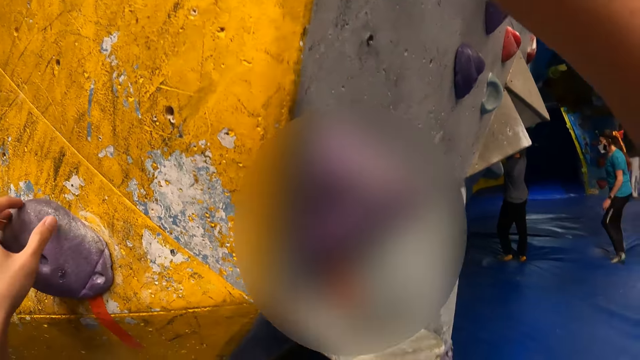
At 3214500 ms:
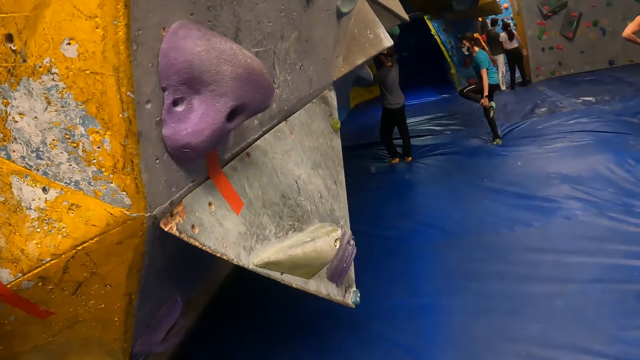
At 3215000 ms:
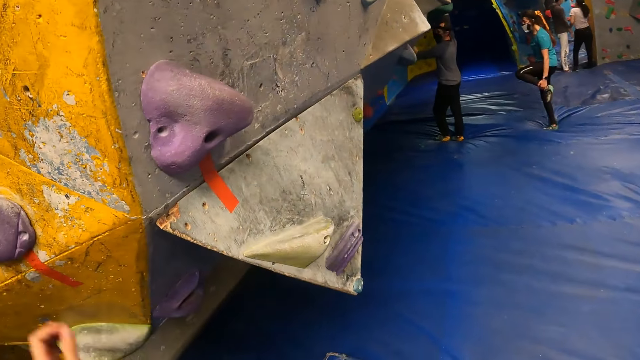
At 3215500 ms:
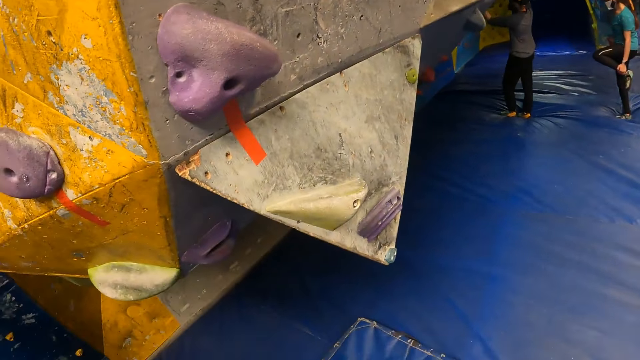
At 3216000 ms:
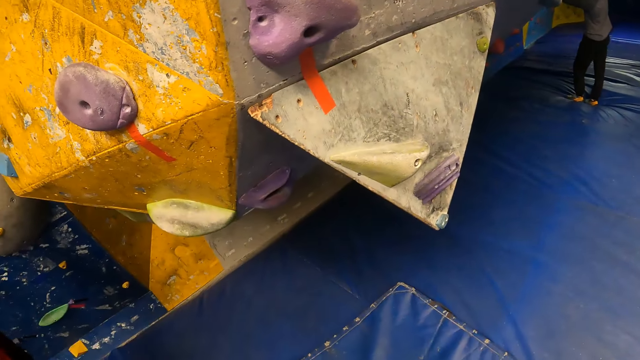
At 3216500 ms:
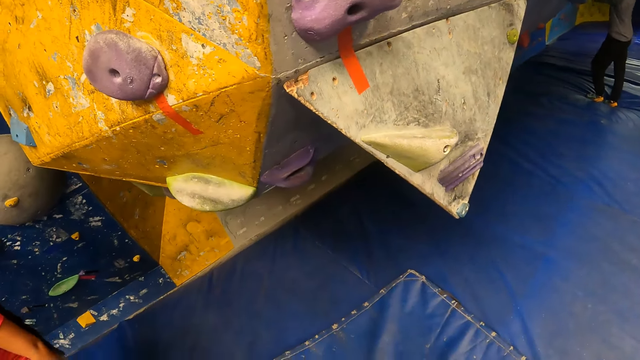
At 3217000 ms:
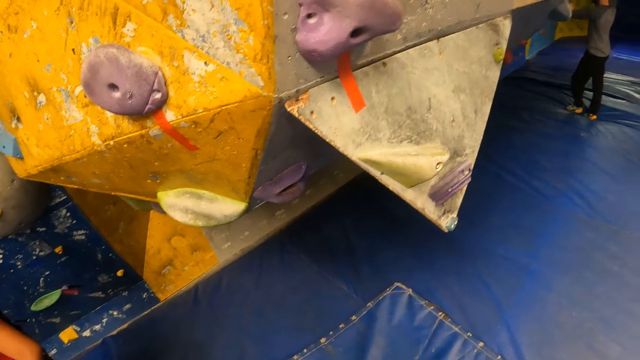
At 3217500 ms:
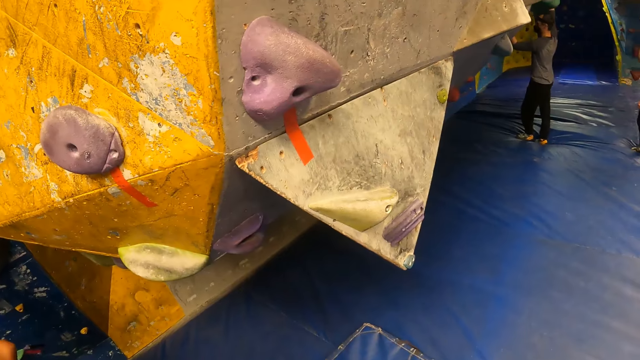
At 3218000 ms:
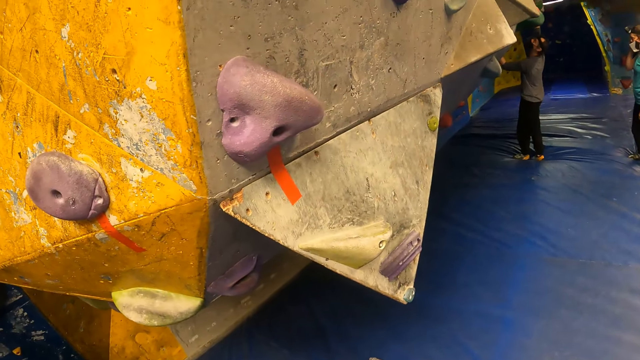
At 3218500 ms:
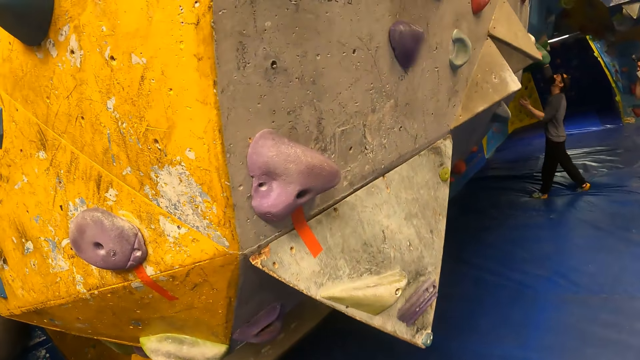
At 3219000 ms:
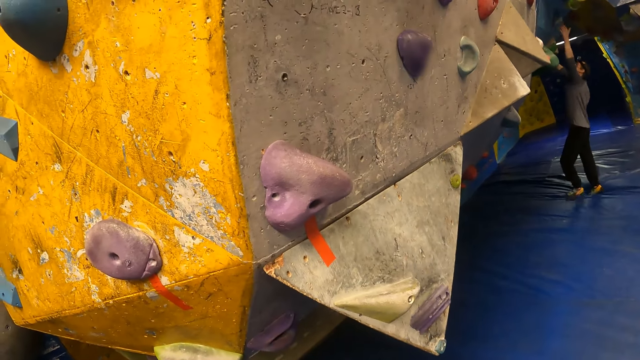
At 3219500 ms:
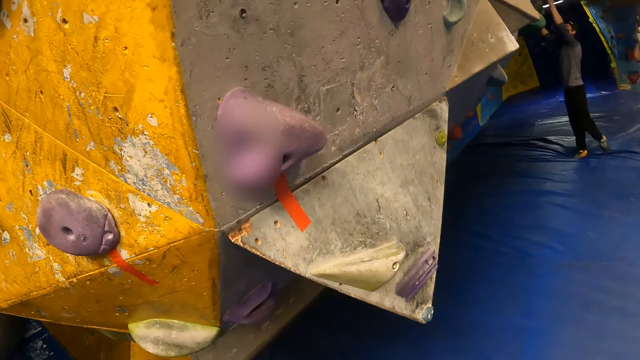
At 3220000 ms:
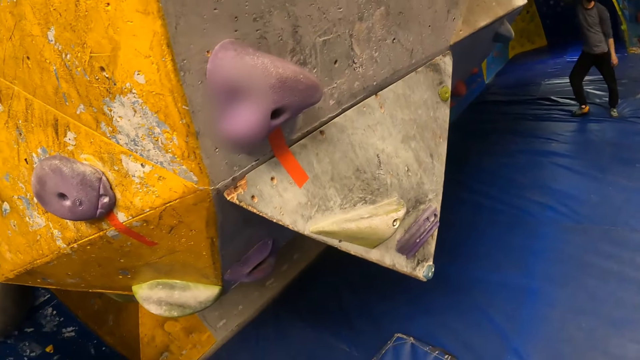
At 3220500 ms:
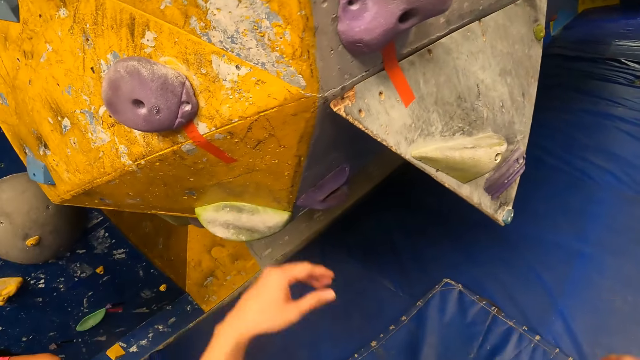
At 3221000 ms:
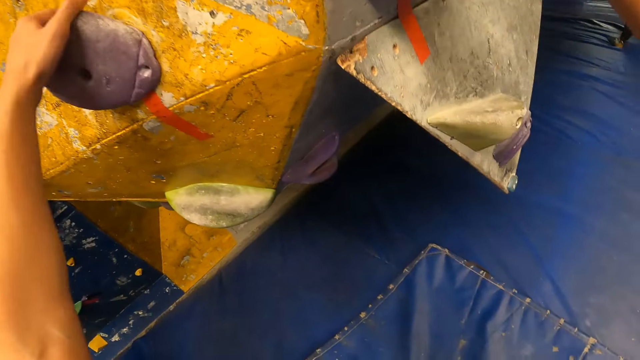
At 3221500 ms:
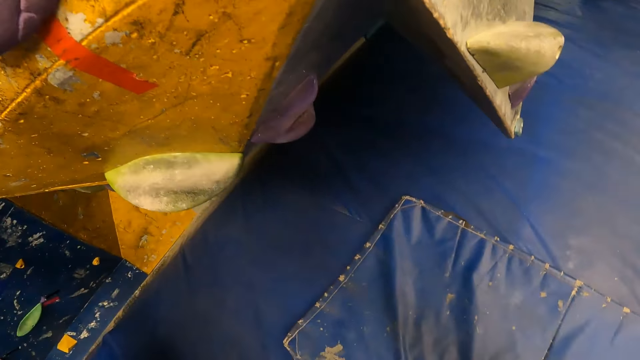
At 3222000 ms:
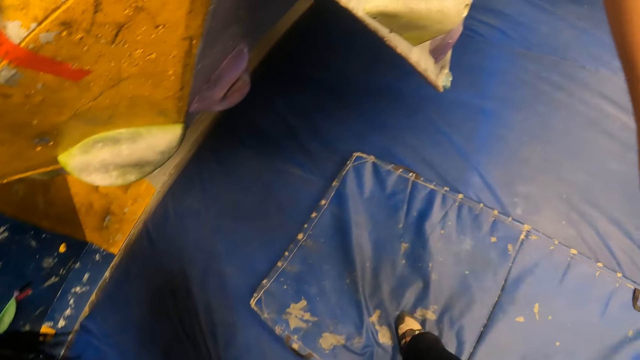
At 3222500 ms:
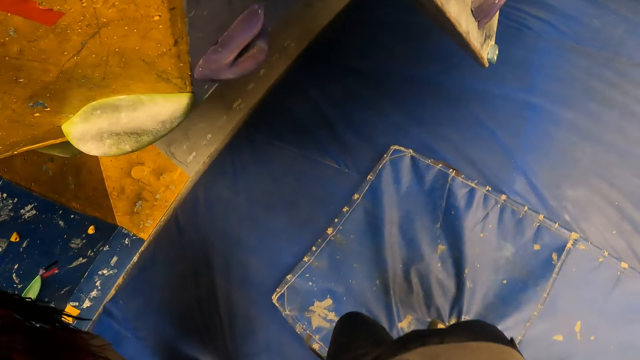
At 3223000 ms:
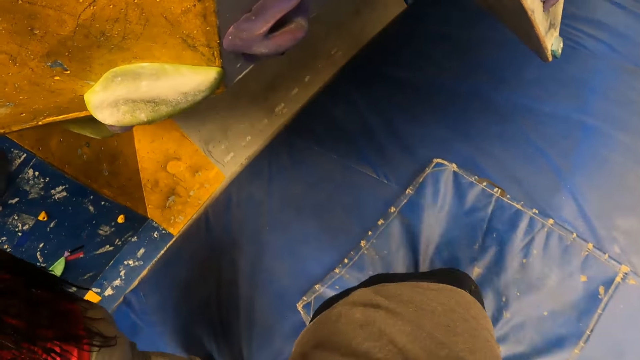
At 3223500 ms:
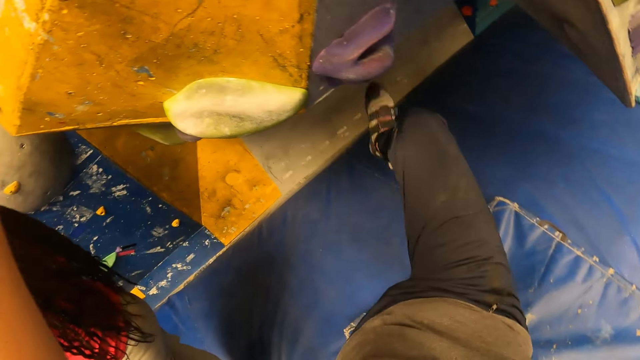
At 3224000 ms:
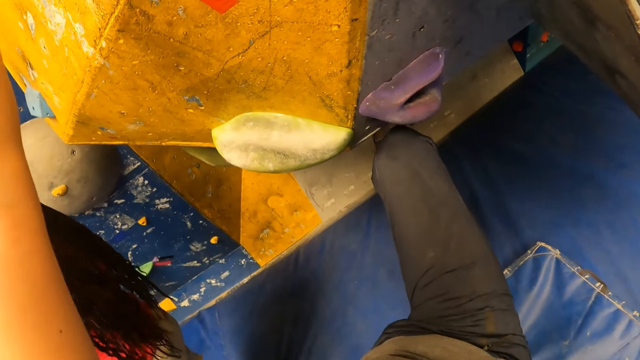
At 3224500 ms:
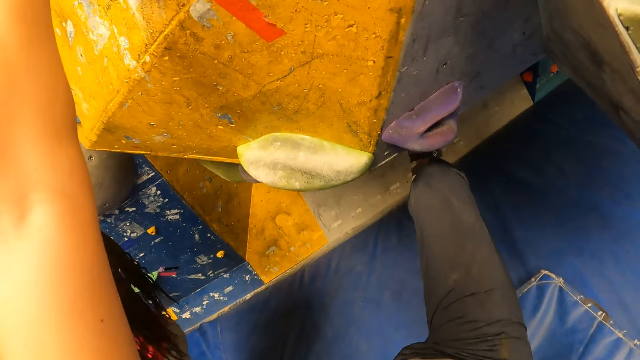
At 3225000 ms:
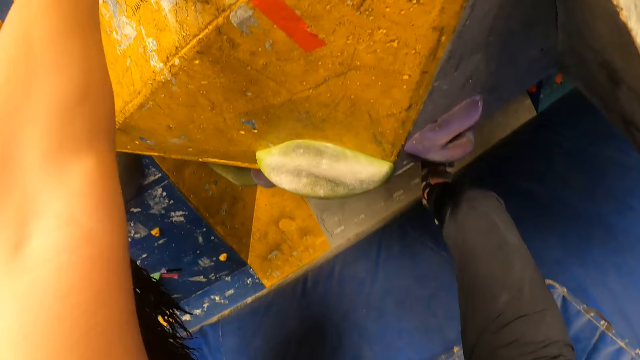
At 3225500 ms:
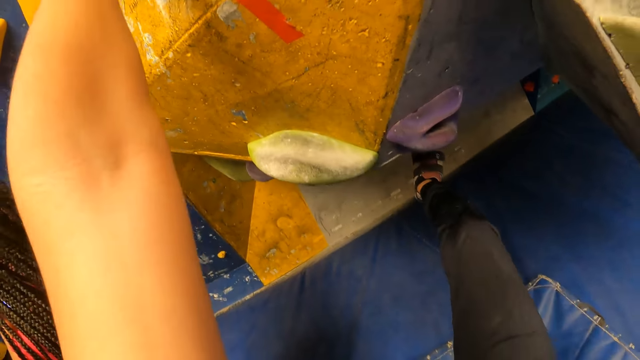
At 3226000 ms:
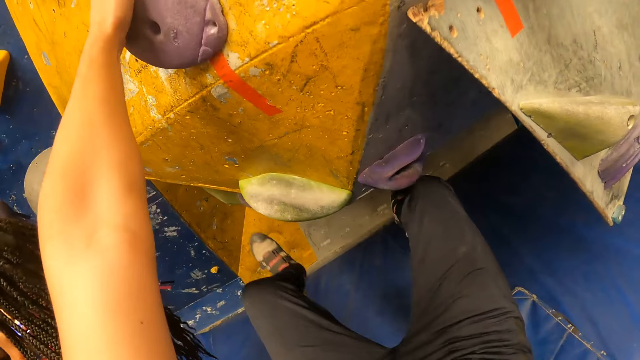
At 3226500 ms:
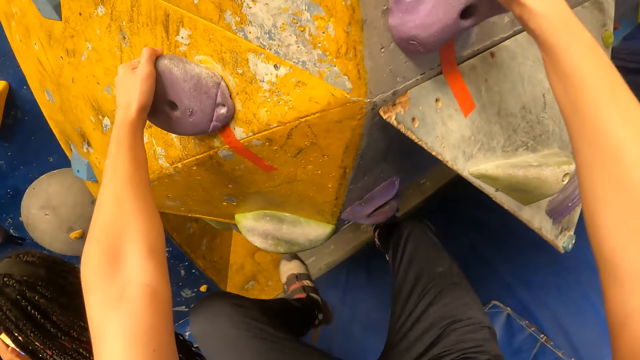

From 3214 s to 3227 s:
The camera wearer turns around the room. They climb the wall with both hands and legs.

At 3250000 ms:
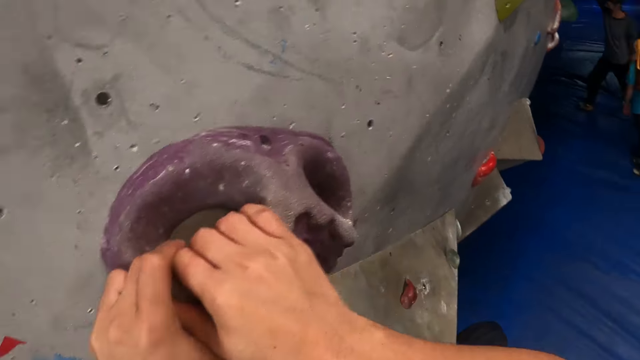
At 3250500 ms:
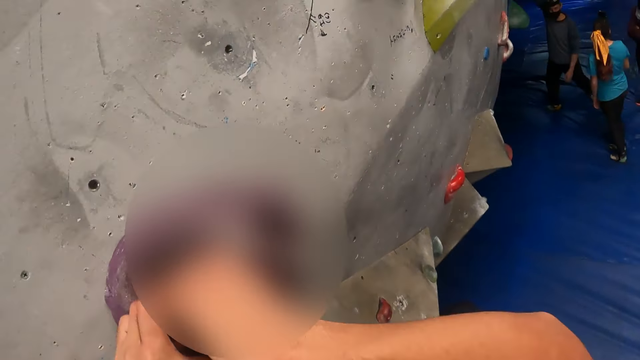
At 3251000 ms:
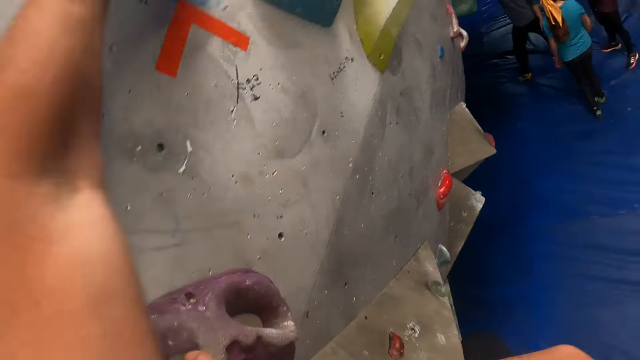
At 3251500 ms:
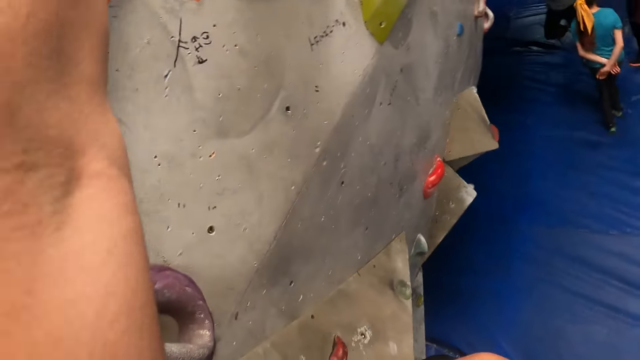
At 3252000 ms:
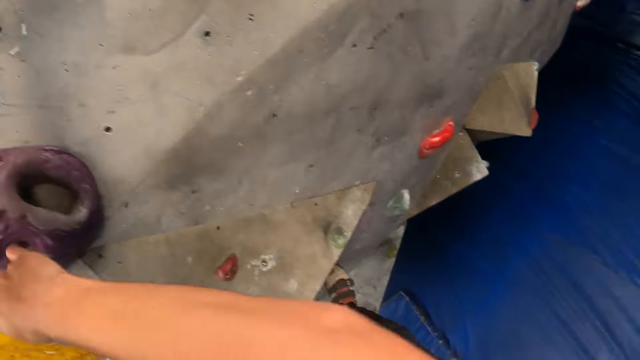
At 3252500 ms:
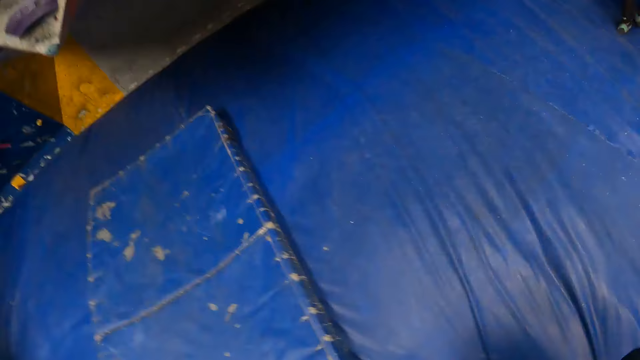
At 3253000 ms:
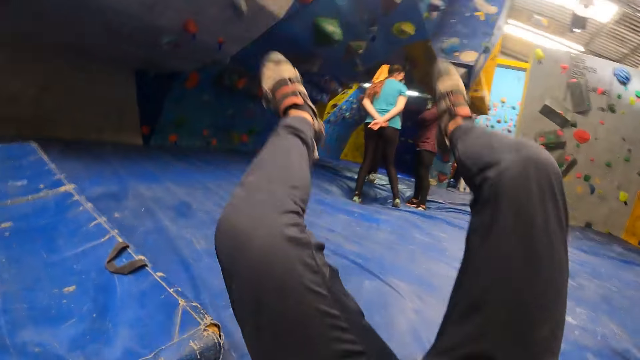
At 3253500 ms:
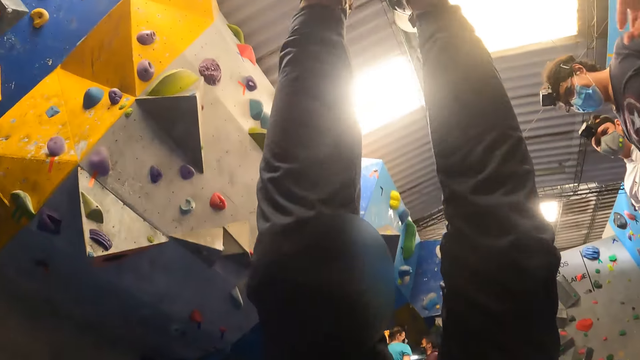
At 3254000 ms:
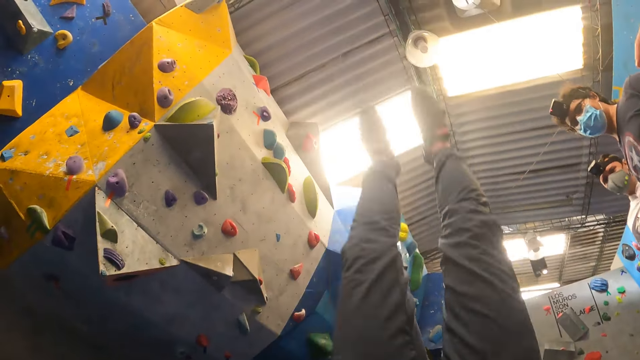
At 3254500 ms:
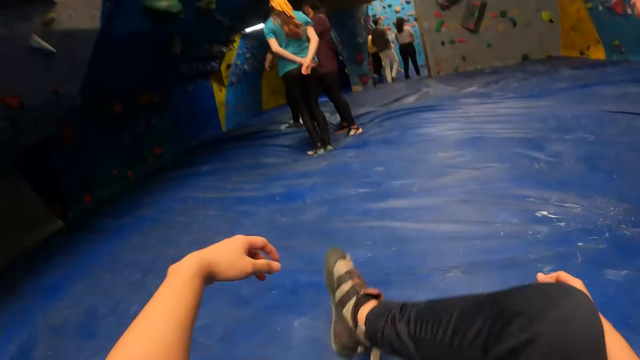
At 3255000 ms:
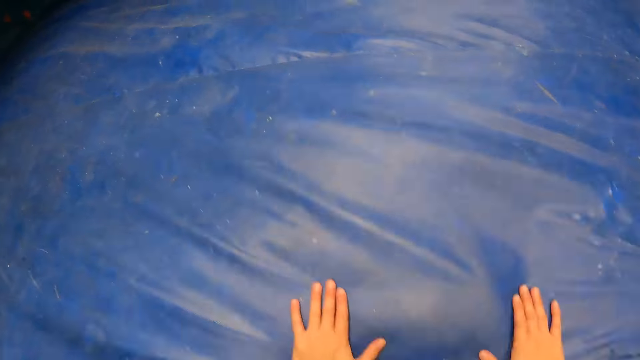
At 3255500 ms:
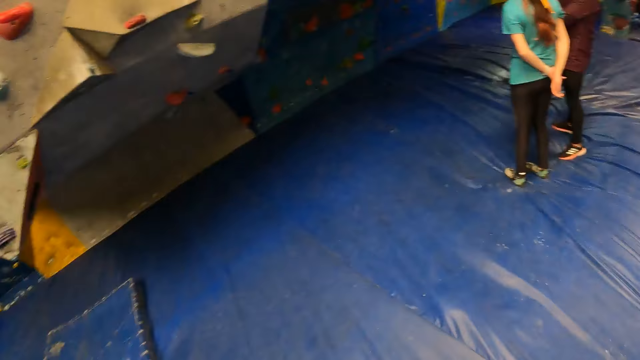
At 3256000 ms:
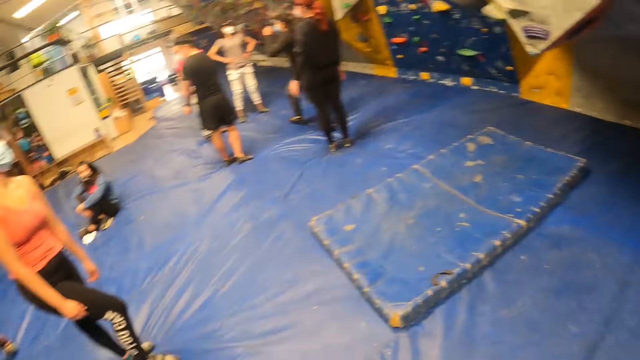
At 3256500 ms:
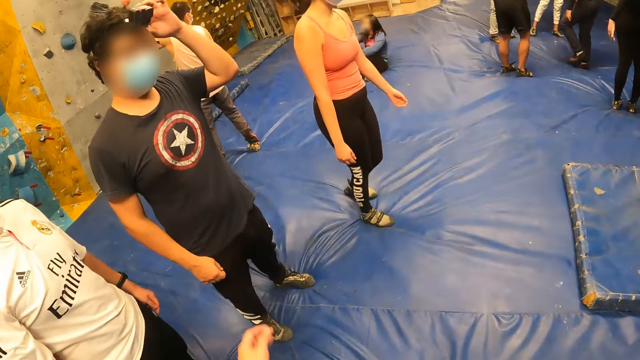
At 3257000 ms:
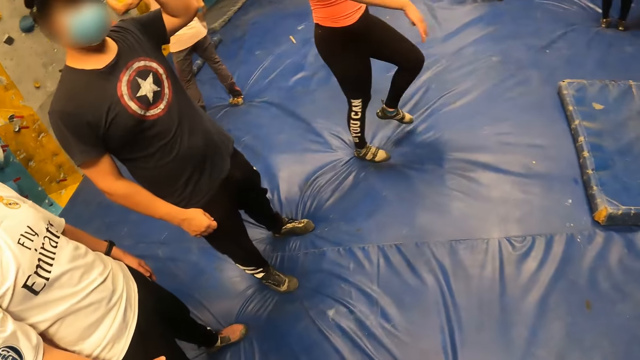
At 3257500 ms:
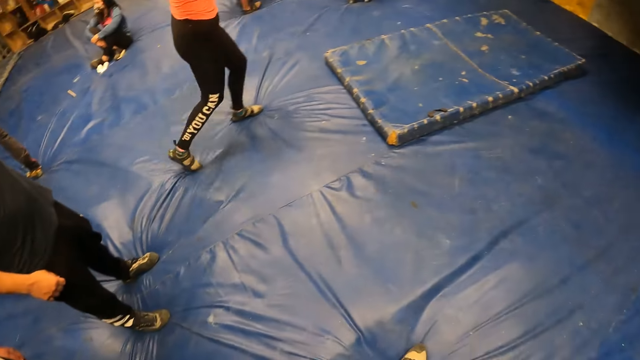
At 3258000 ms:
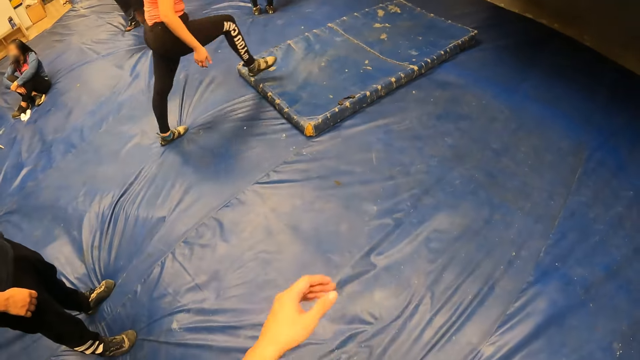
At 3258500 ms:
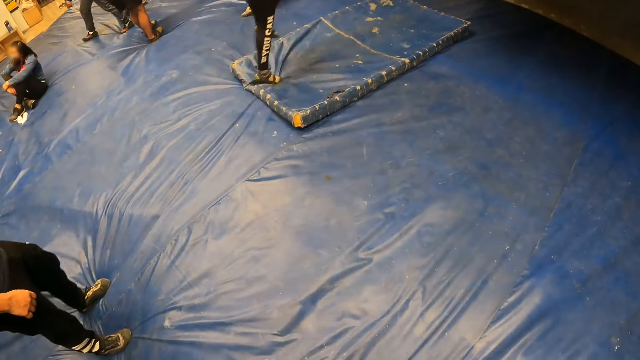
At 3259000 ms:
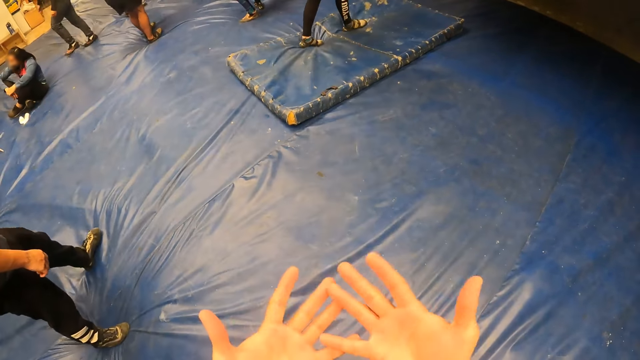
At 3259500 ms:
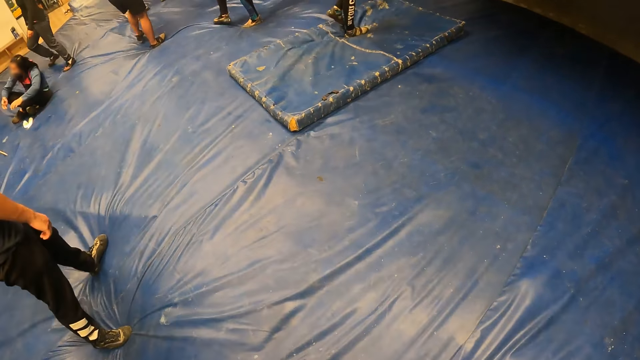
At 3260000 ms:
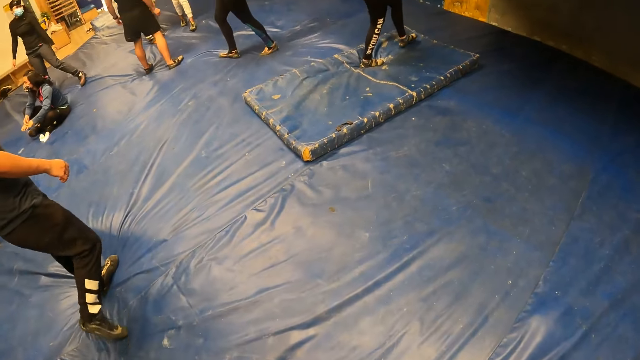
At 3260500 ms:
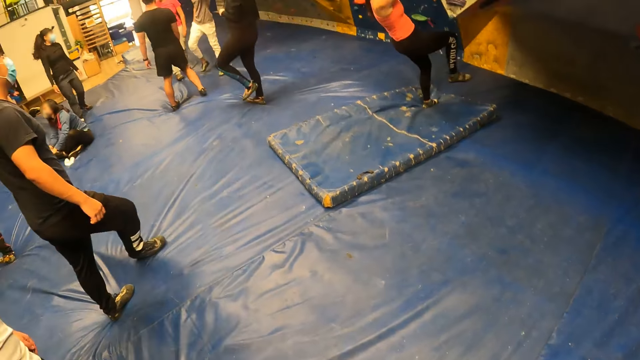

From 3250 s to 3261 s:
The camera wearer jumps down off the wall on the foam. They move the hands. They look around. A woman runs. The woman climbs the wall with both hands and legs.
